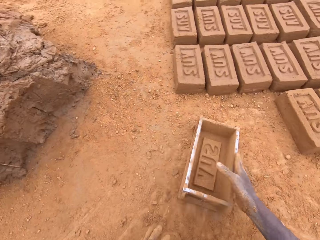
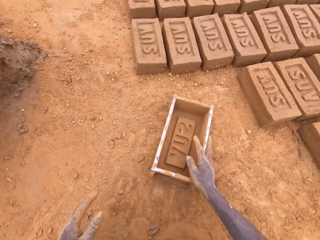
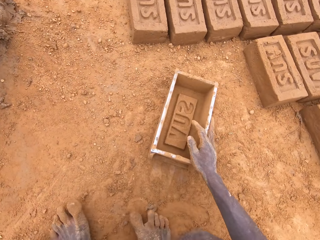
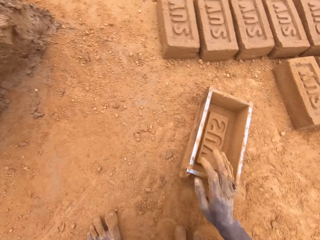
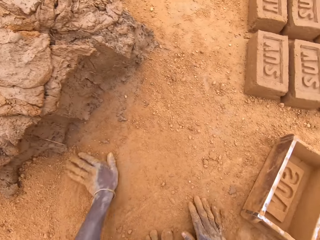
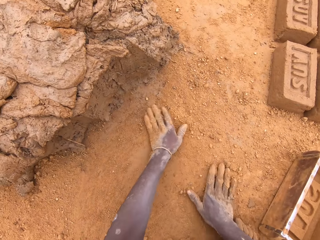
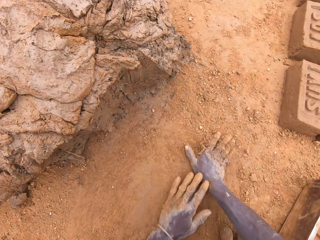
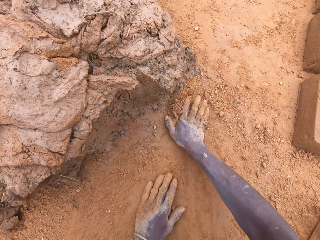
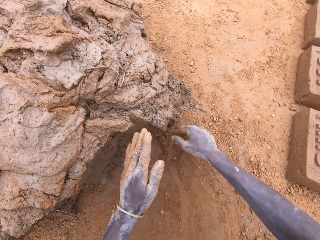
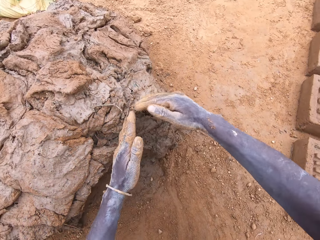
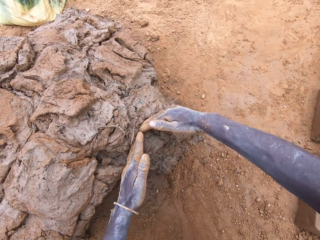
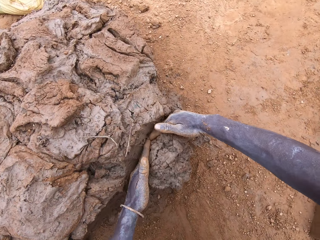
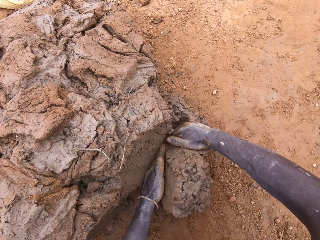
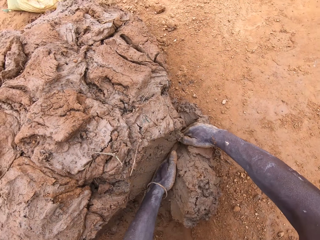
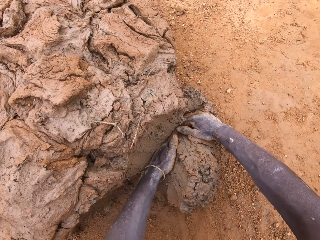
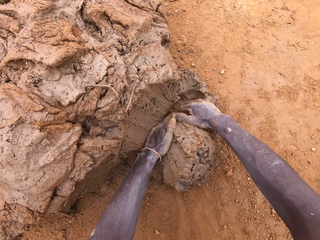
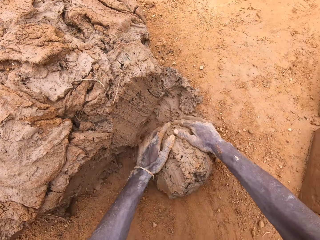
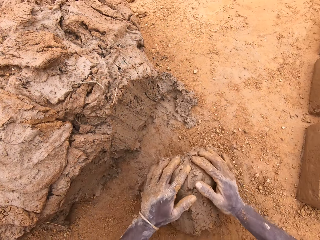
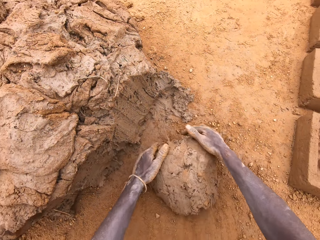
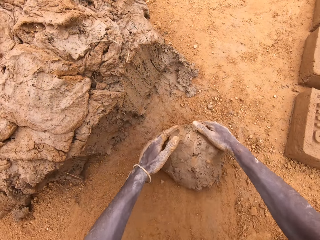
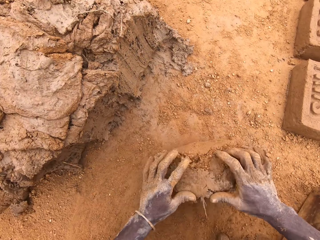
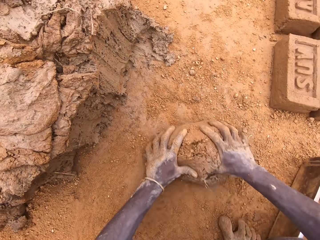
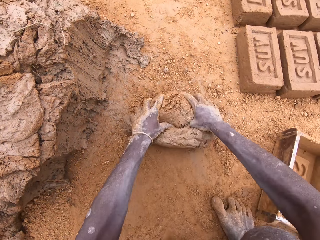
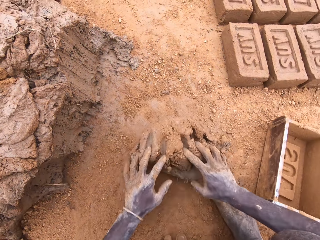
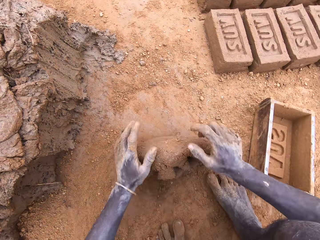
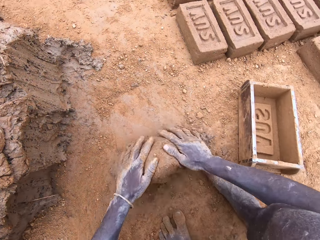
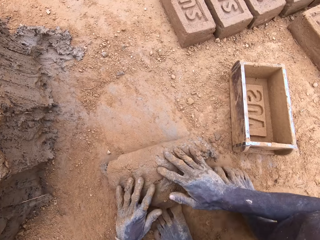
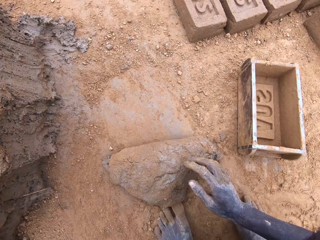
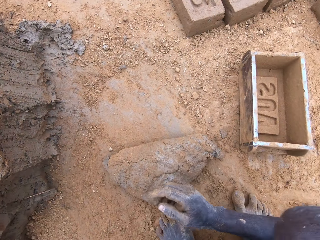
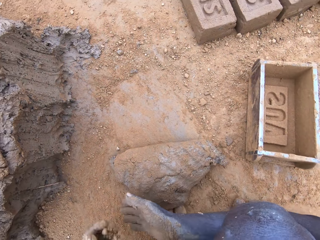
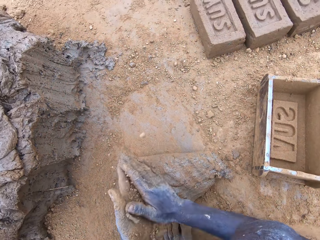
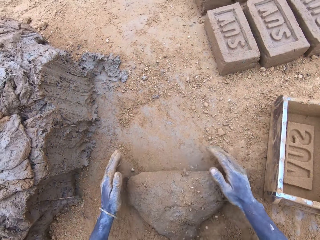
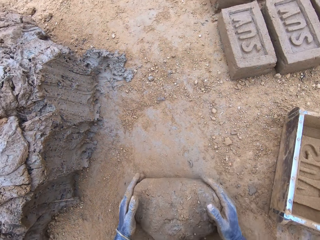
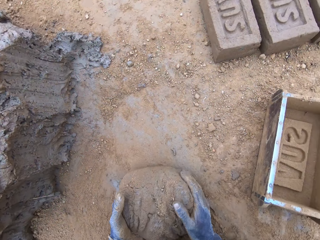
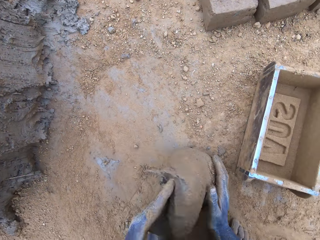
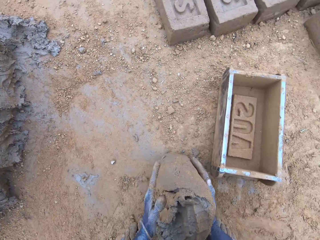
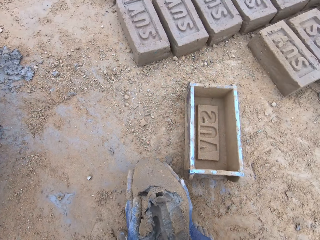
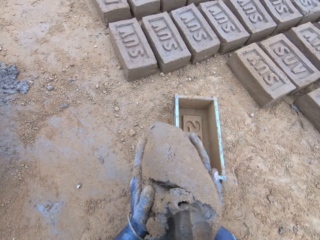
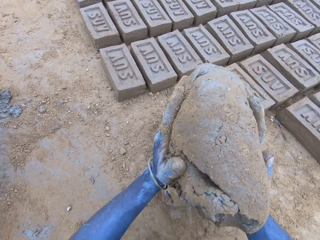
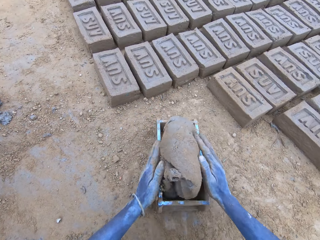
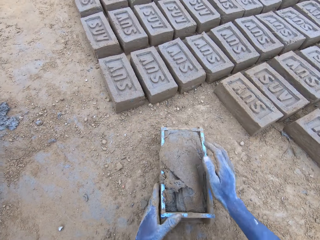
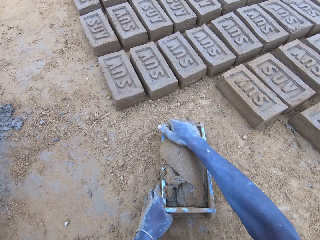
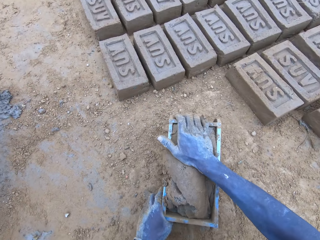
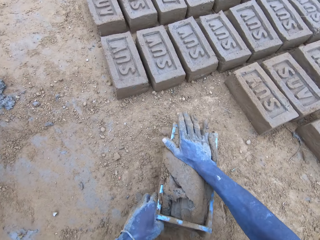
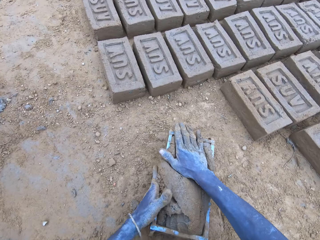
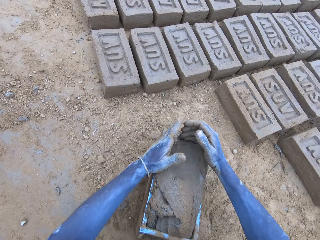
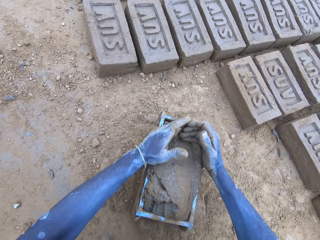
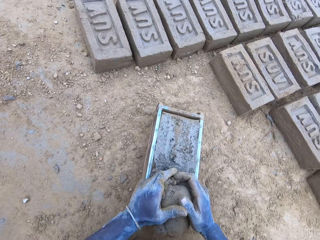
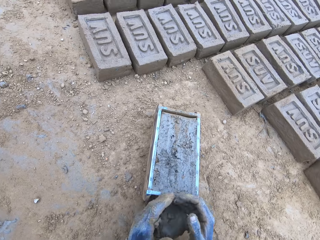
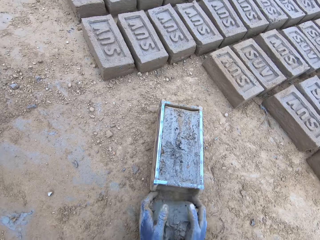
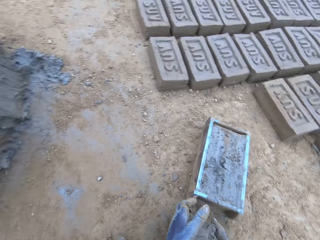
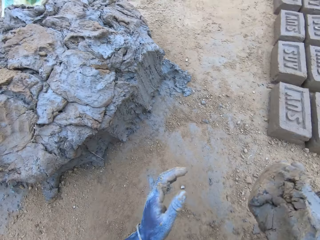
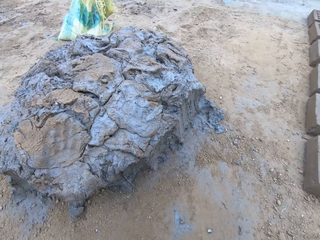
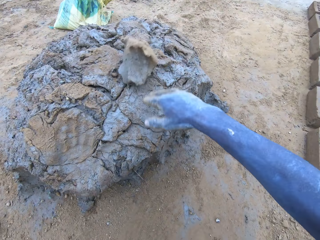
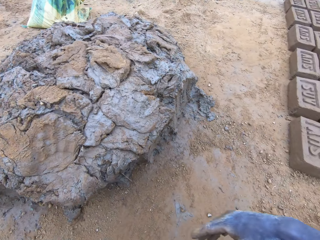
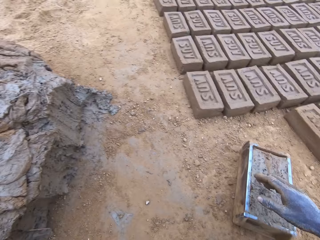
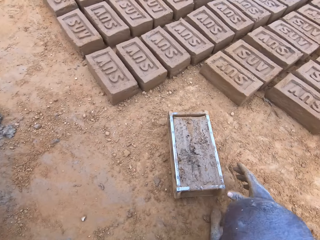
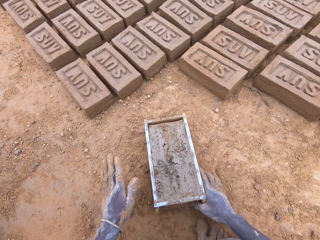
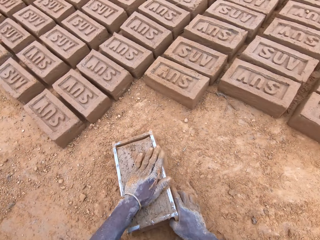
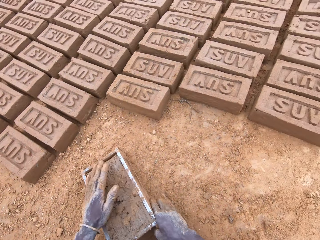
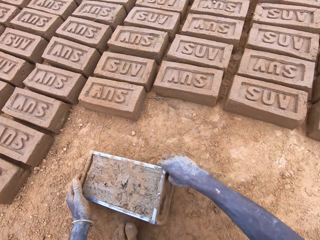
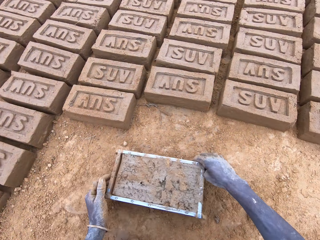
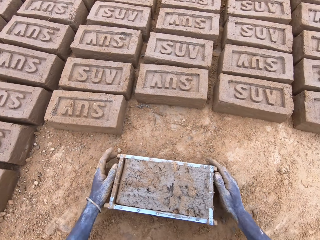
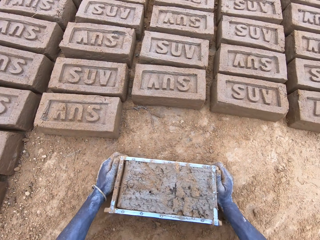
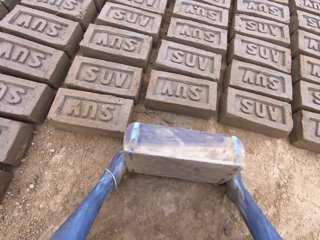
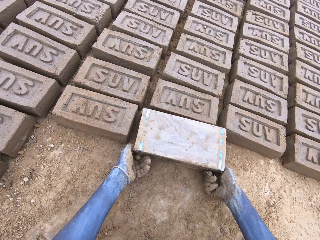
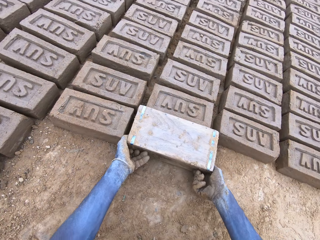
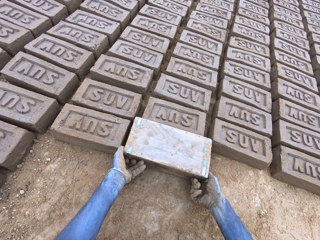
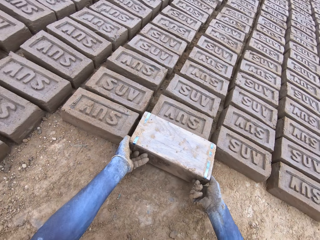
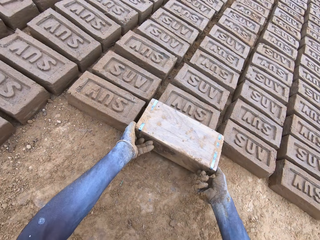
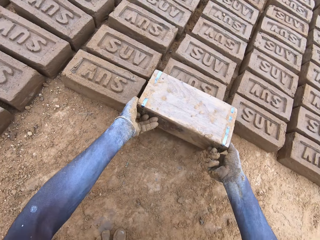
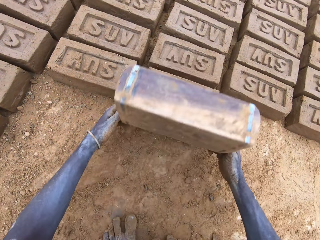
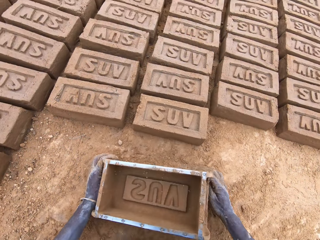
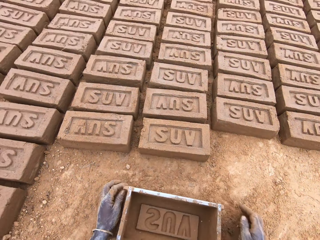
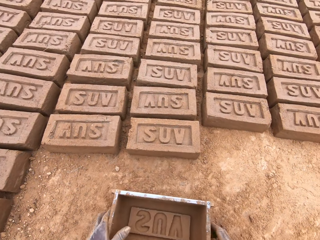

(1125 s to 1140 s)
The camera wearer moves the box. He places the brick mould on the ground. He rubs his hands on the soil. He scoops clay or mud with his hands. He rolls the mud on the soil. He moulds the clay. He throws the mud in the brick mould. He presses the clay. He scoops the excess mud. He levels the clay in the box. He throws the mud on the other mud. He picks up the brick mould. He moves the box. He pours the mud from the brick mould. He places the brick mould on the ground.

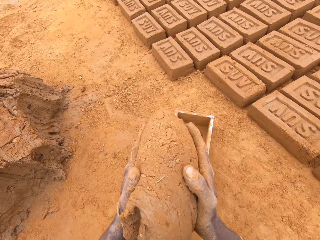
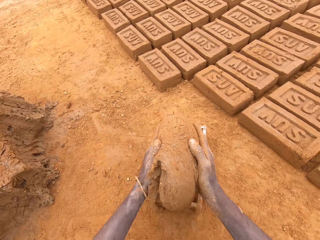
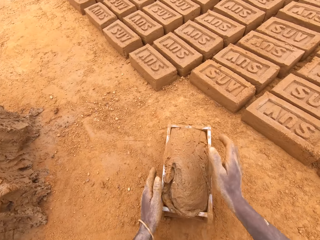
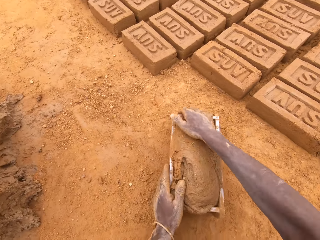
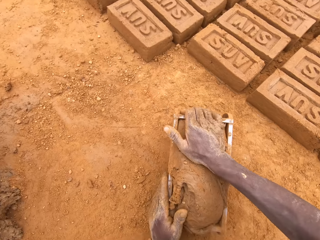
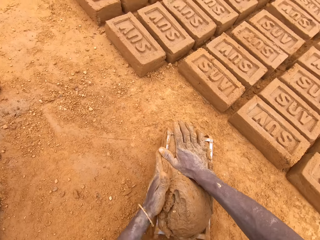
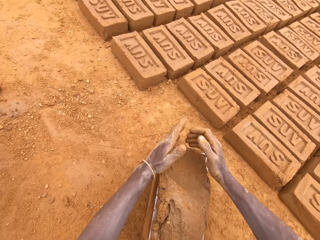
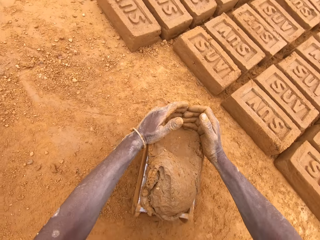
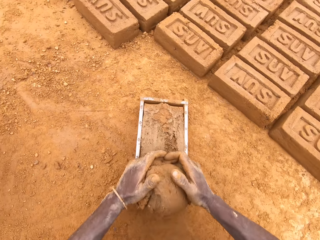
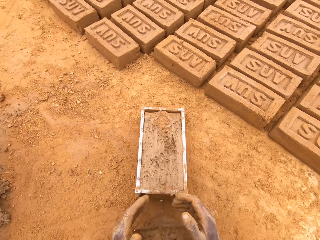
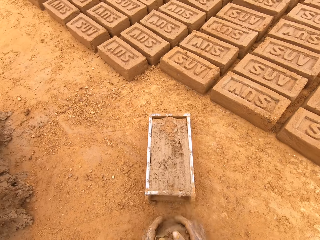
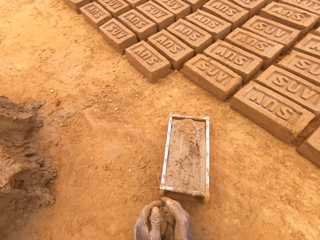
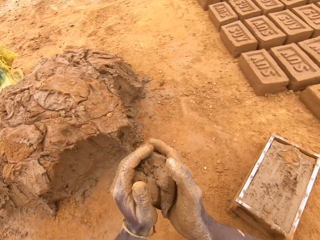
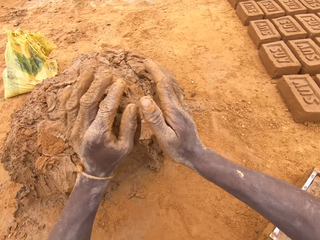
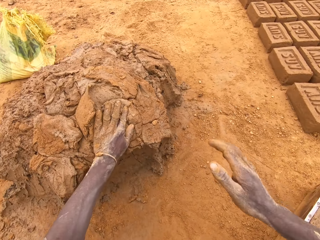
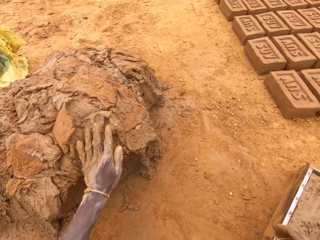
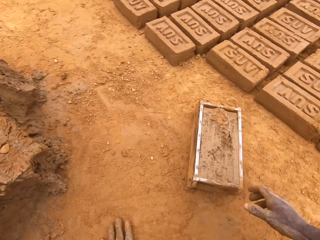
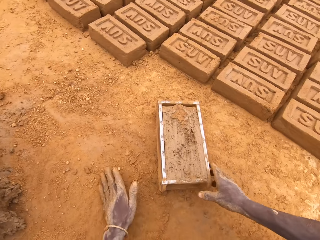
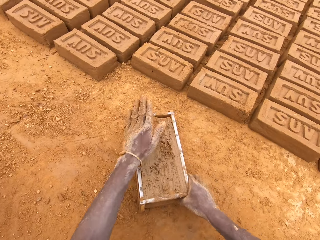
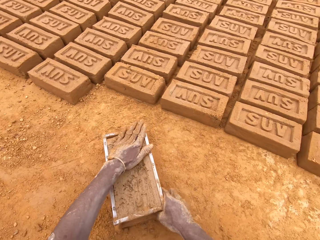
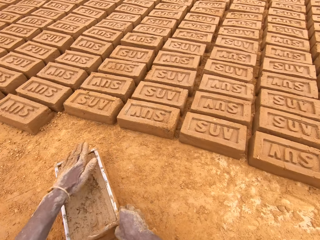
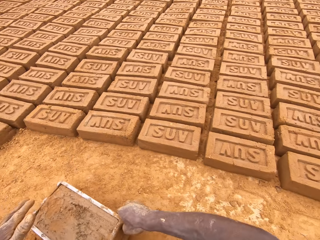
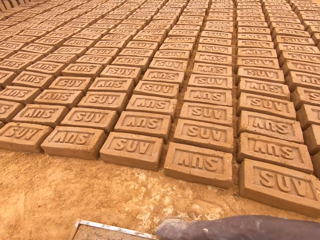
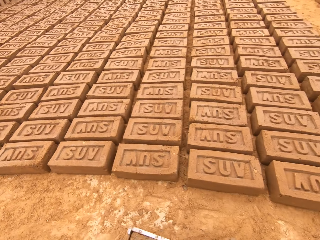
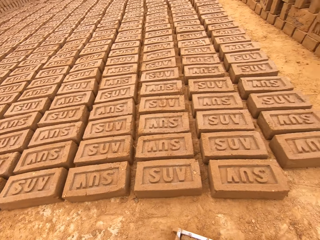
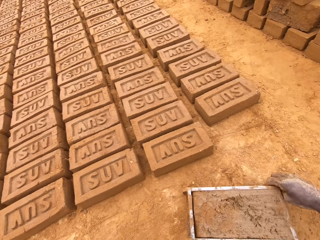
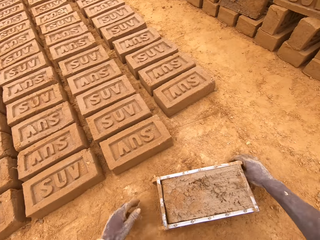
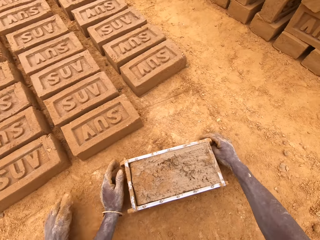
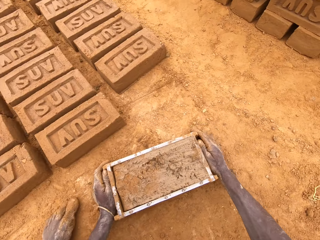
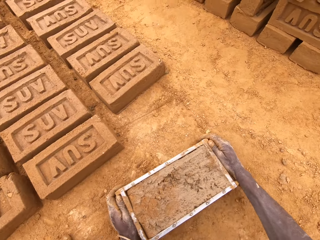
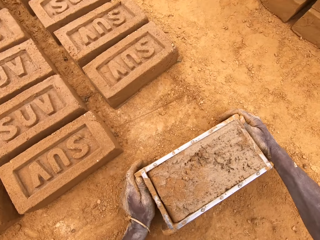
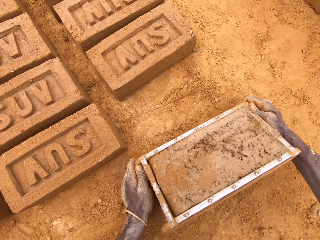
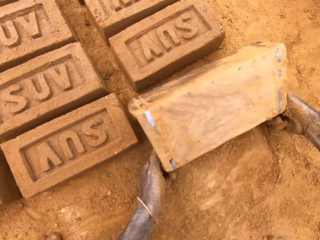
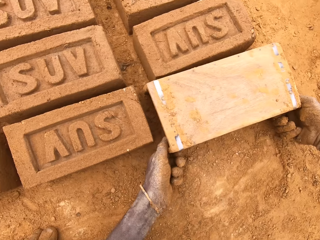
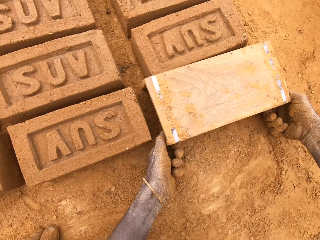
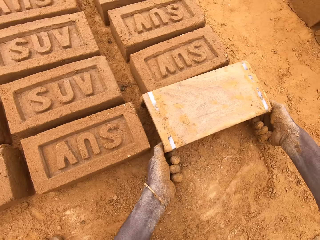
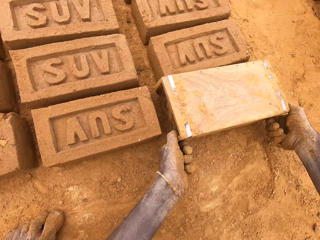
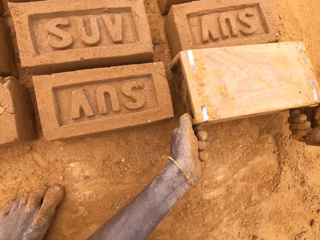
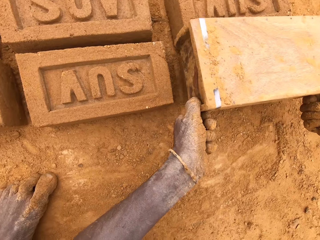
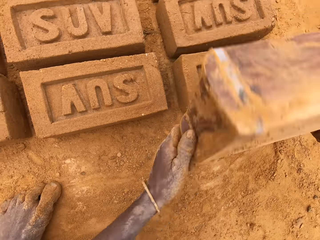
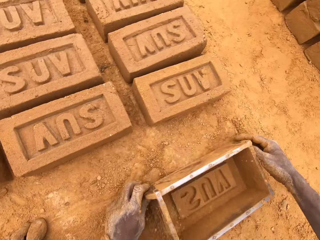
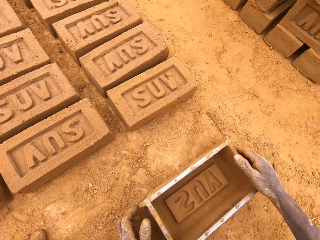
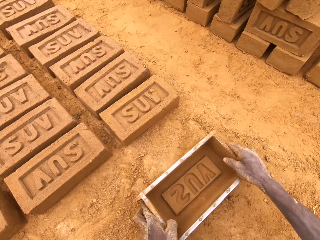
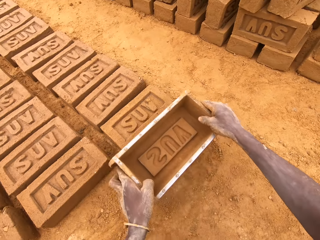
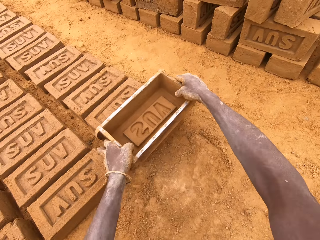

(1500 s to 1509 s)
The camera wearer puts mud or clay in a brick mould or box. They cut the mud in the brick mould. They level the clay in the box. They throw the mud on a heap of mud. They move the box. They invert the box. They put a brick on the ground from the brick mould. They pull the box.
